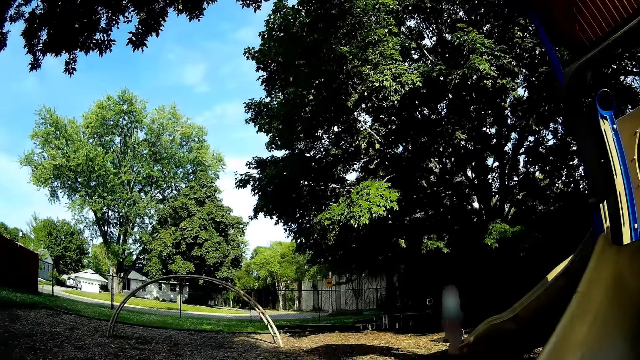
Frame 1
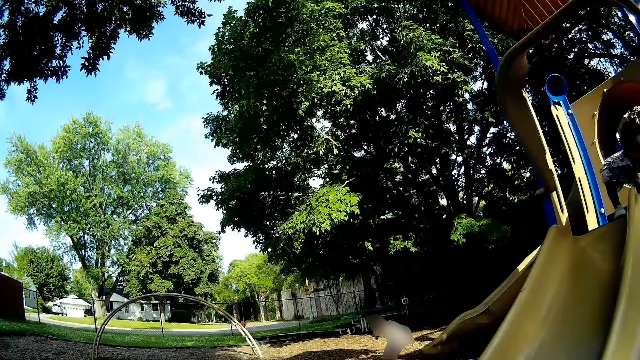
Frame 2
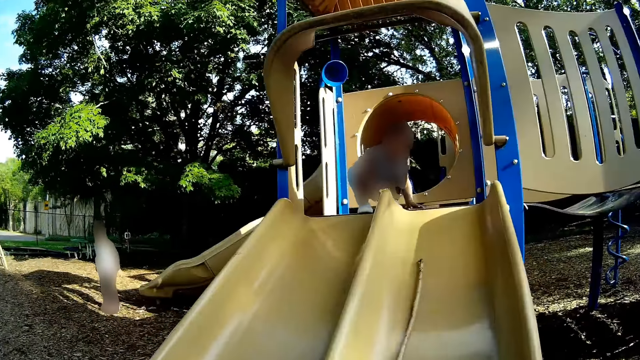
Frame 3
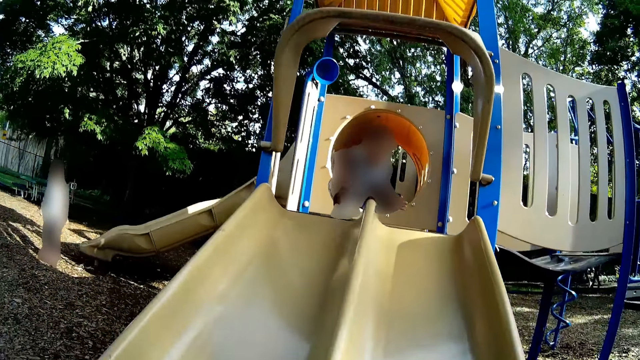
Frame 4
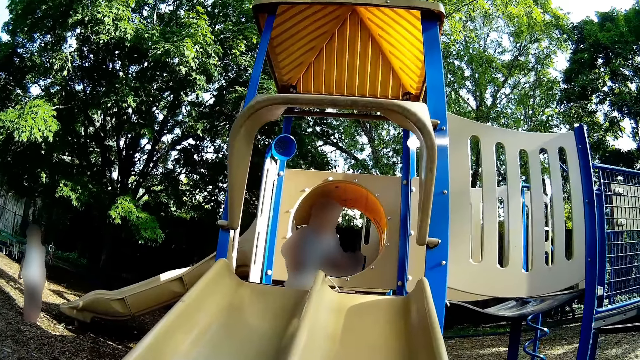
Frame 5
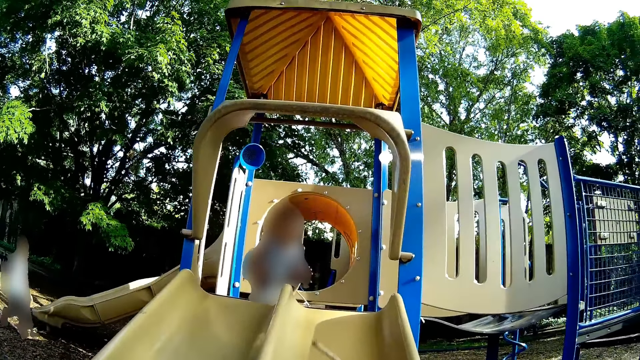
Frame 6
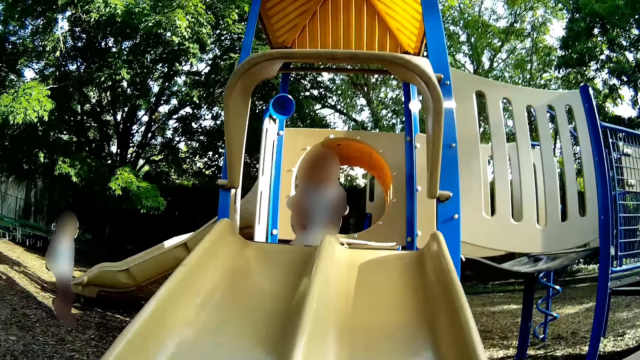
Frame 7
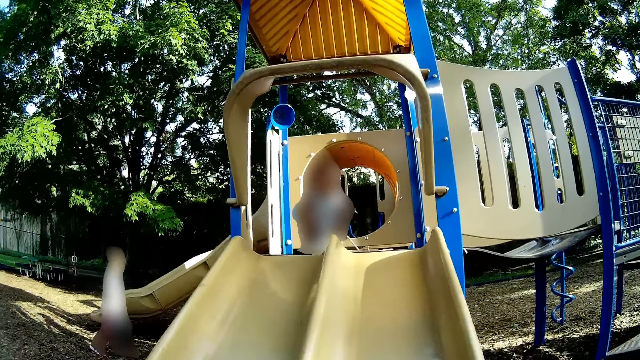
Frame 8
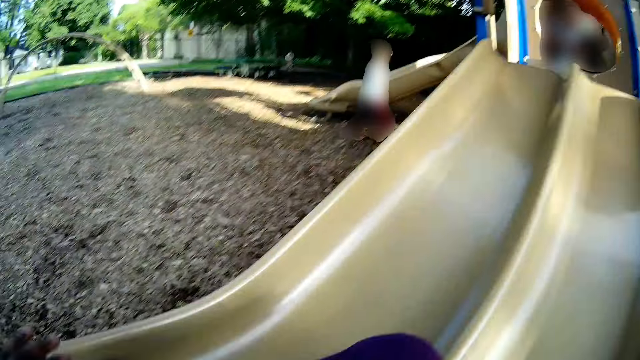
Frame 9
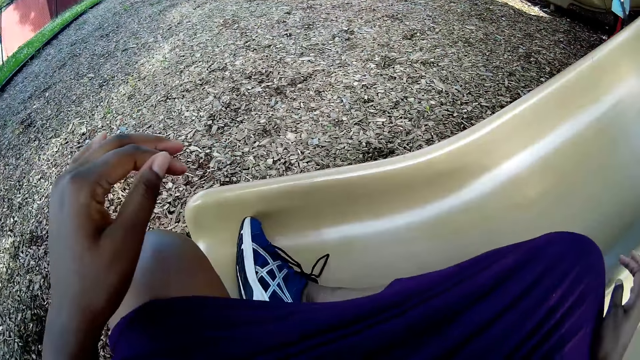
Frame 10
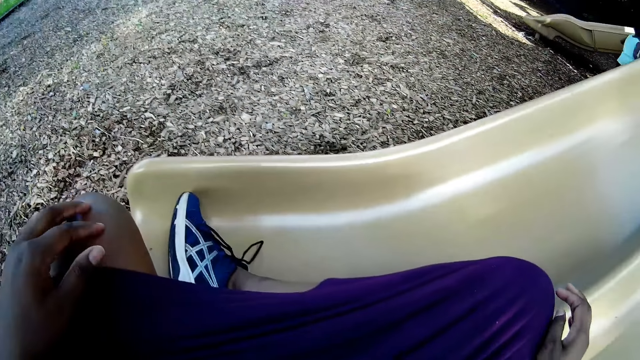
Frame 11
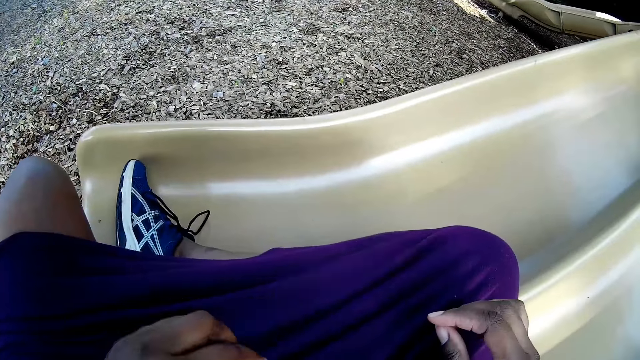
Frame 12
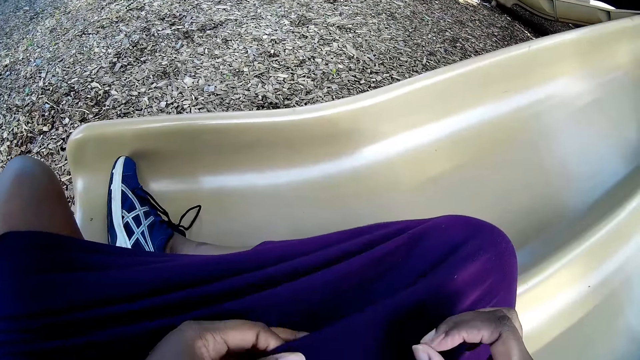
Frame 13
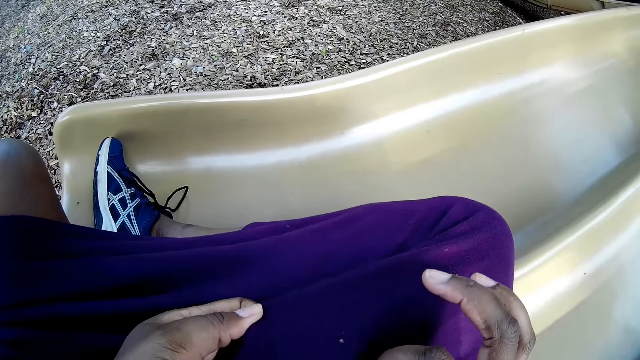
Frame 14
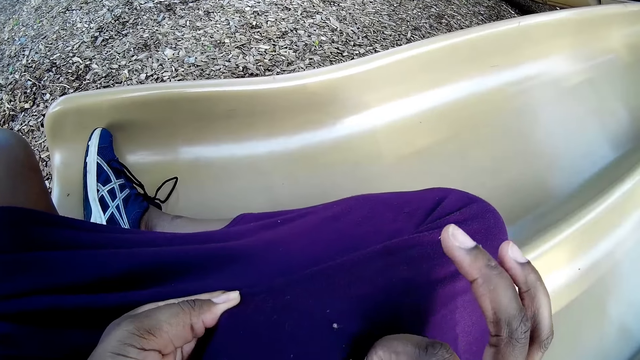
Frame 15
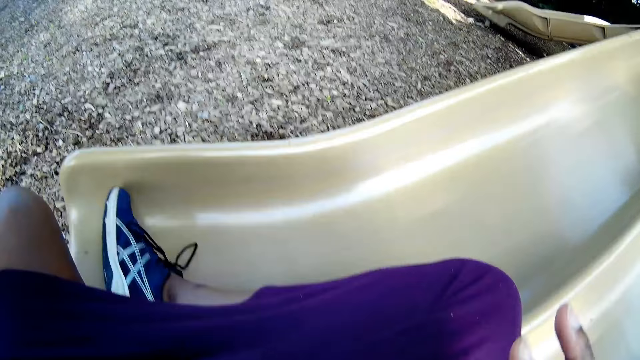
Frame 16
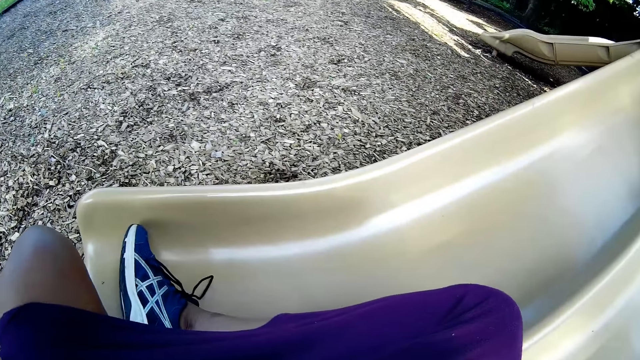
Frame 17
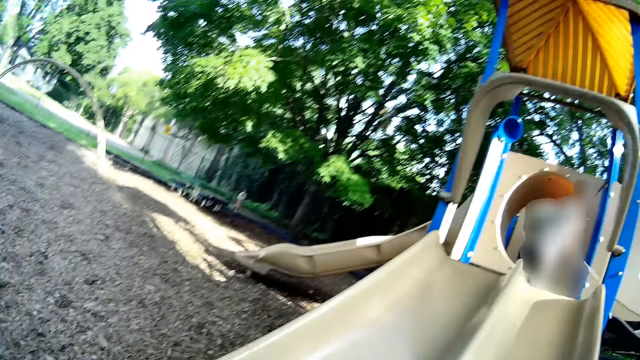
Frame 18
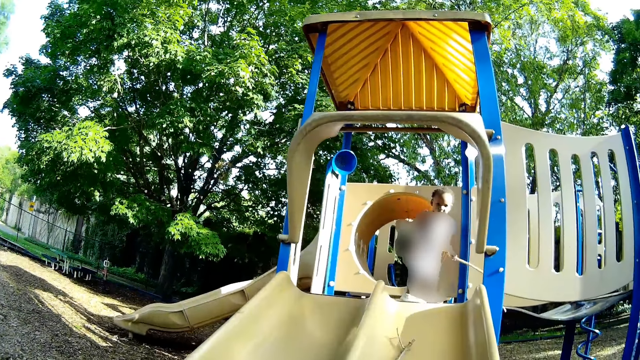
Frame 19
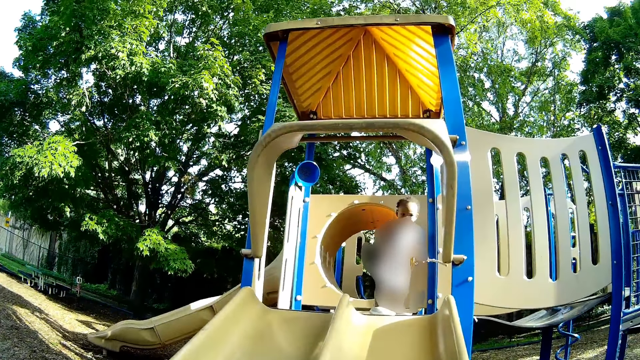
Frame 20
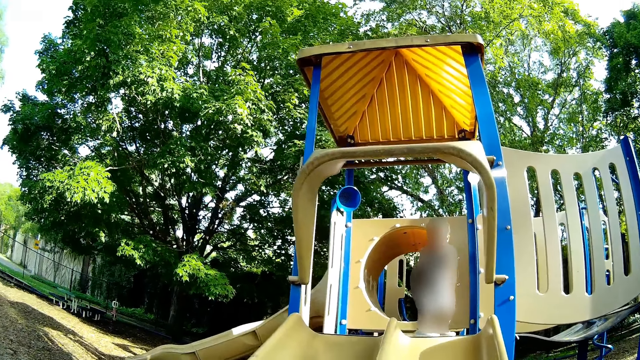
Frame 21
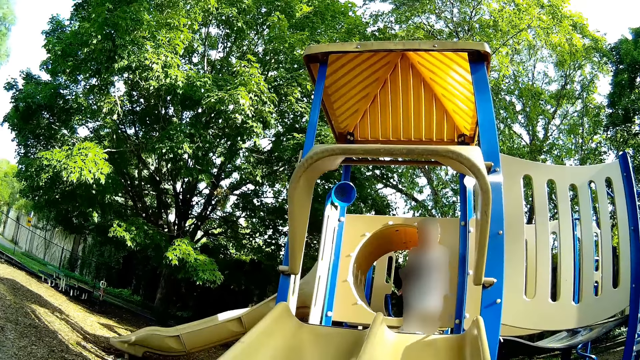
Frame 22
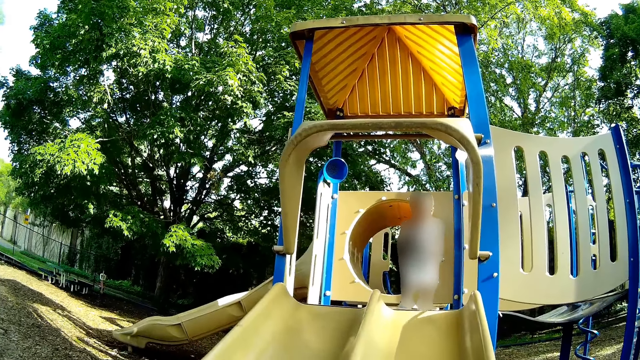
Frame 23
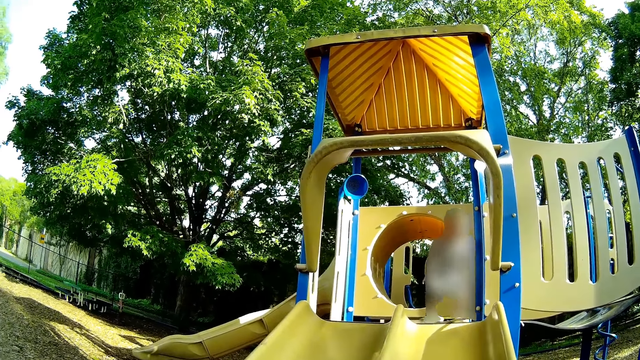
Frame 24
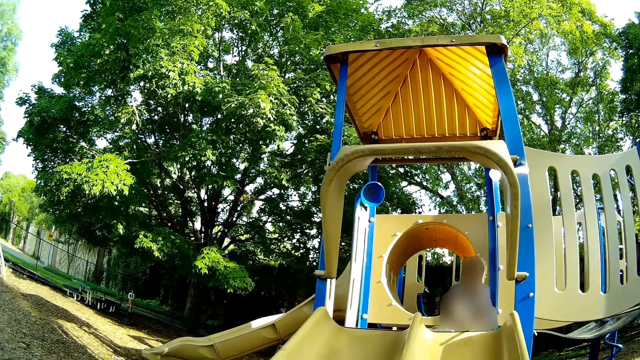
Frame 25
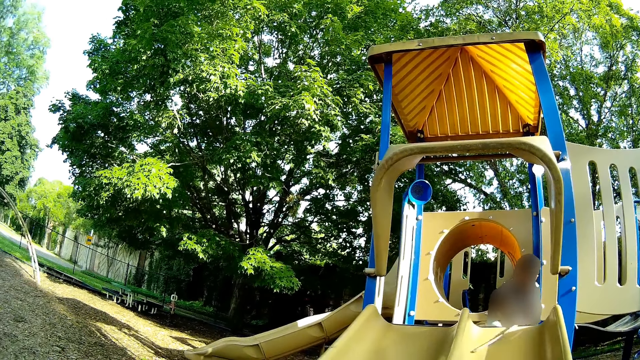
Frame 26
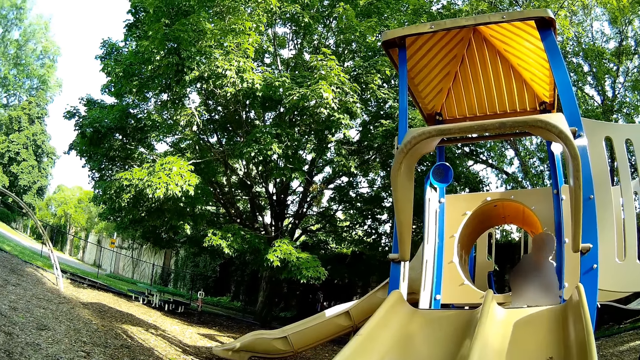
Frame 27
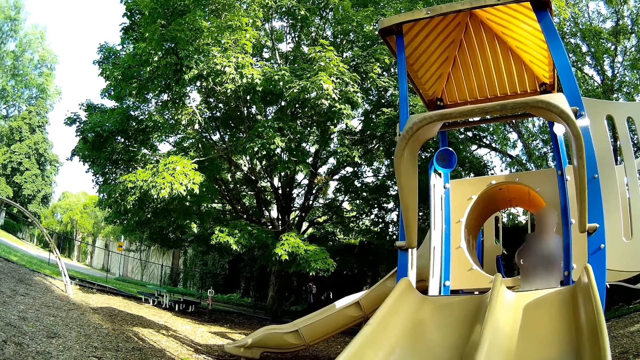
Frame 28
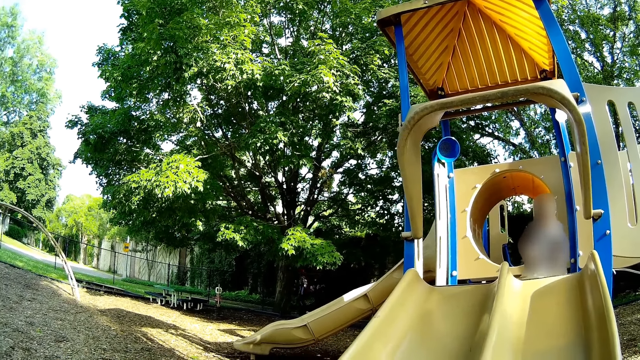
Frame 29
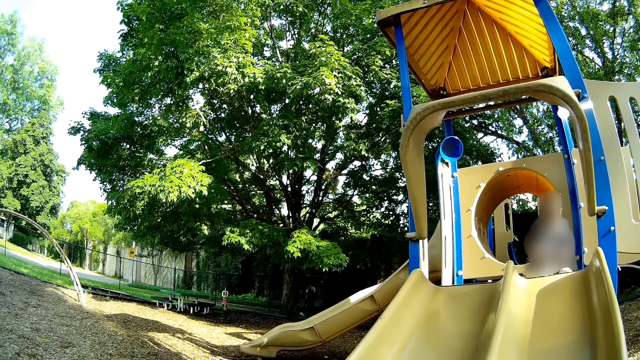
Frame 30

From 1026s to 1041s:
A baby slides a twig to the camera wearer with her left hand. The camera wearer looks around. She pulls her cloth with her left hand. She checks the cloth. She swats off a bug with her right hand. The baby slides the twig down the slide to the camera wearer with her right hand. The camera wearer looks around. The baby slides the twig down the slide to the camera wearer with her right hand again.

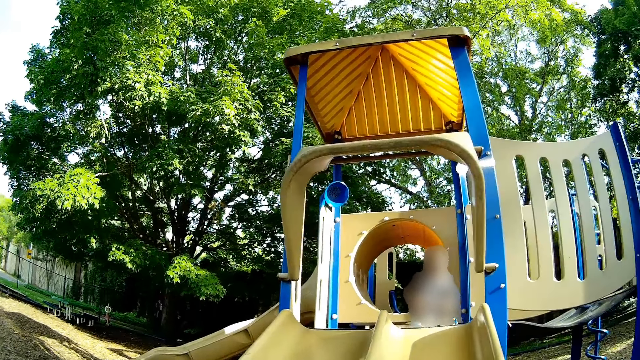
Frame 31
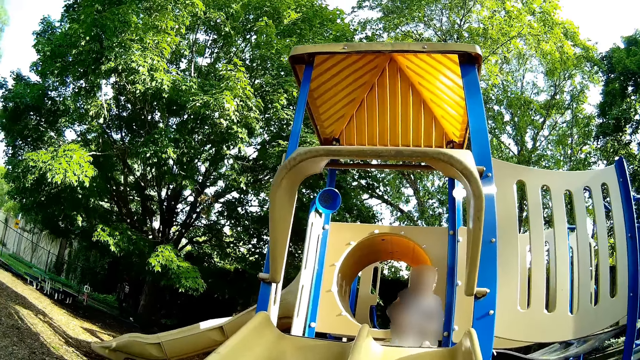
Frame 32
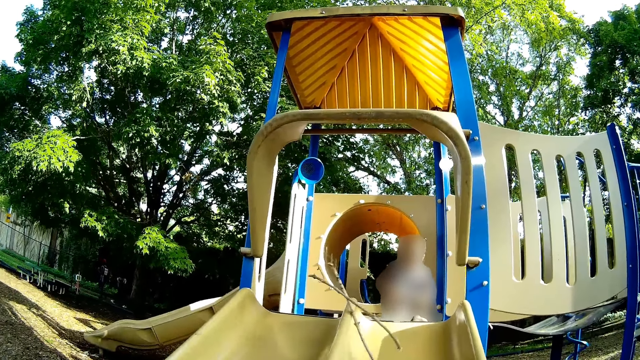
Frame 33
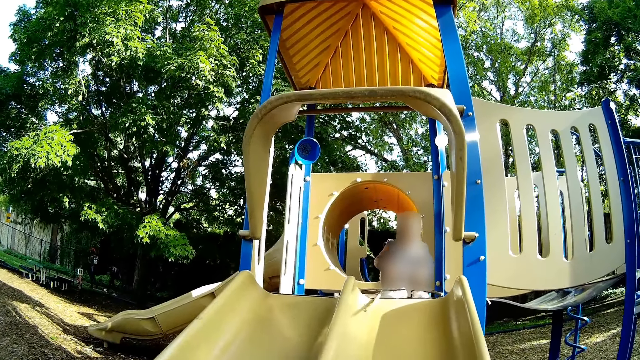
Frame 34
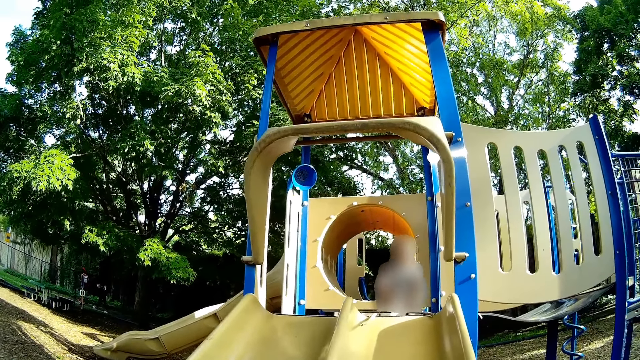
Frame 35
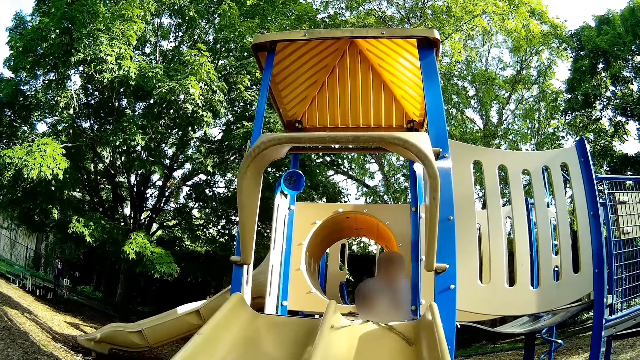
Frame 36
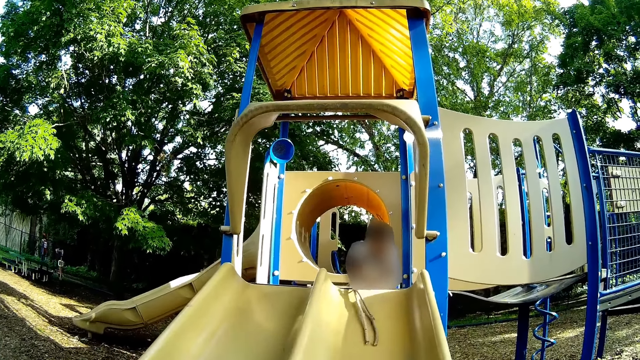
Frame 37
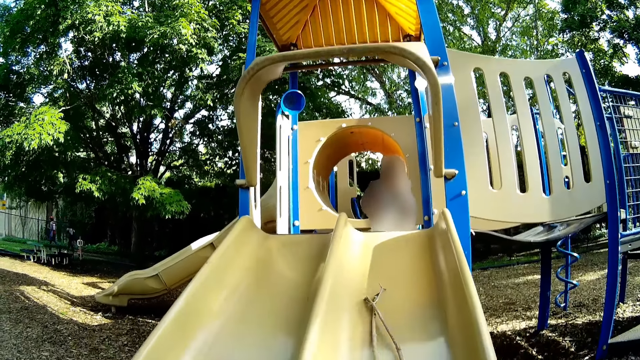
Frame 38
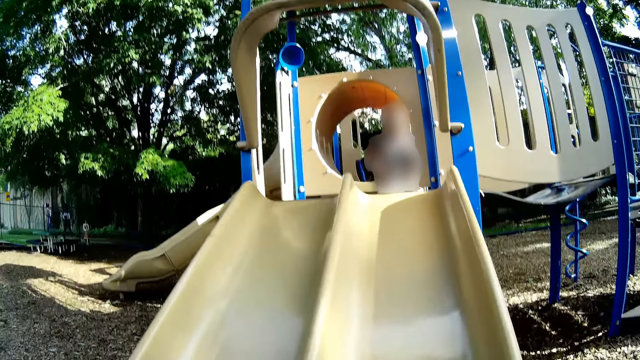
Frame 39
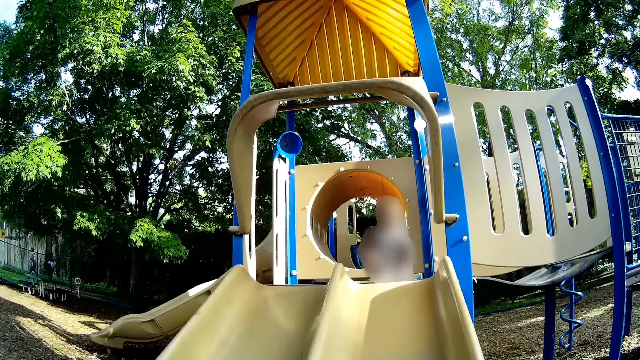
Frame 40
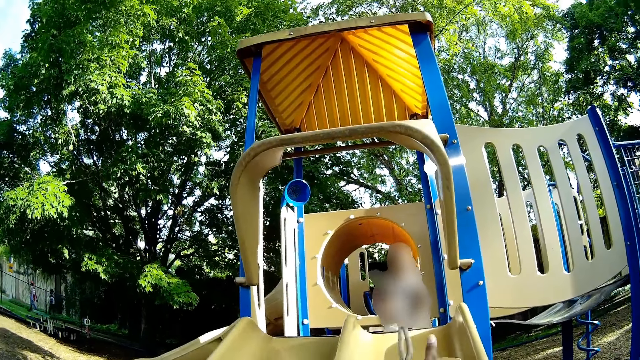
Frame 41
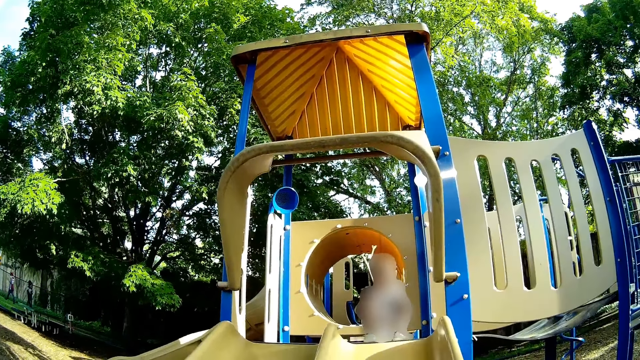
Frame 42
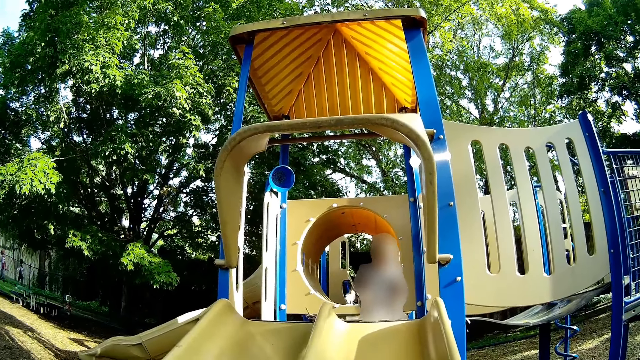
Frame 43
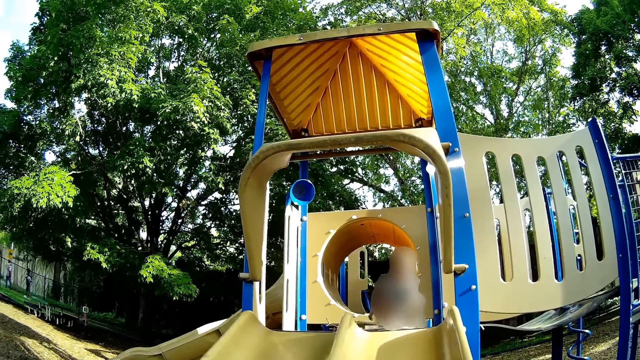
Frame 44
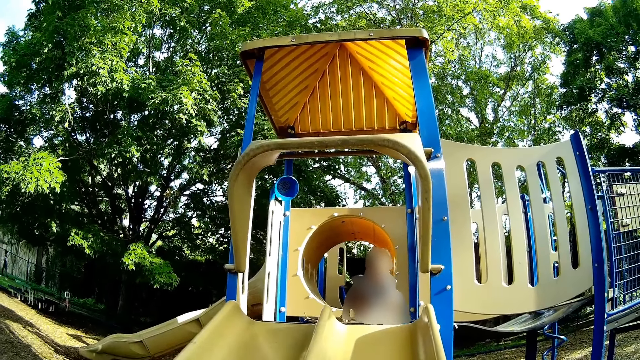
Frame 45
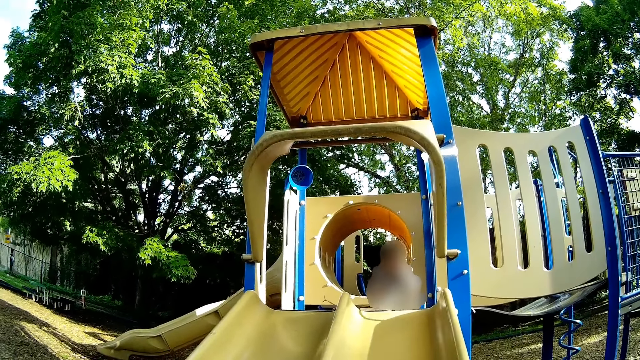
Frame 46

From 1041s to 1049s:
The camera wearer throws twigs to the baby with her right hand. The baby slides the twigs down the slide to the camera wearer with her right hand. The camera wearer throws the twigs to the baby with her right hand.
